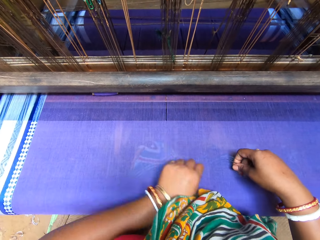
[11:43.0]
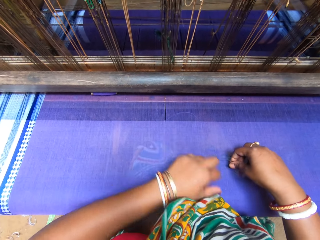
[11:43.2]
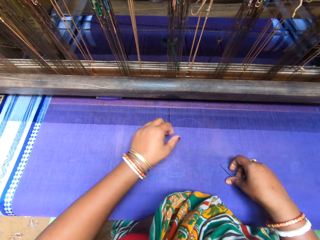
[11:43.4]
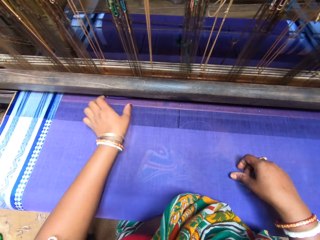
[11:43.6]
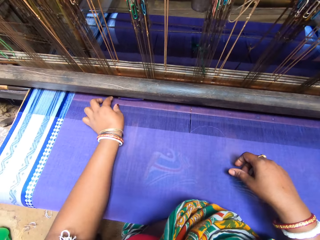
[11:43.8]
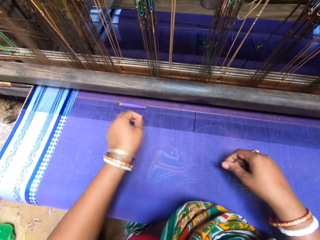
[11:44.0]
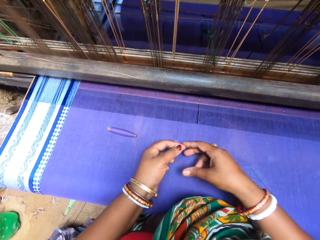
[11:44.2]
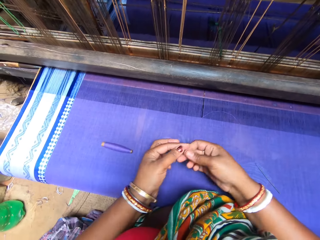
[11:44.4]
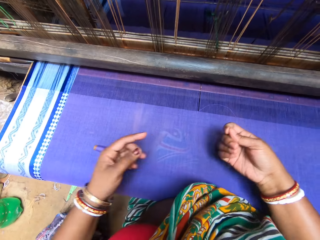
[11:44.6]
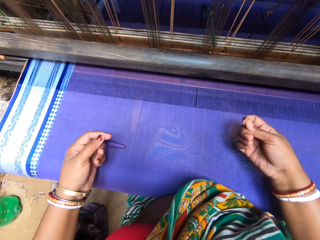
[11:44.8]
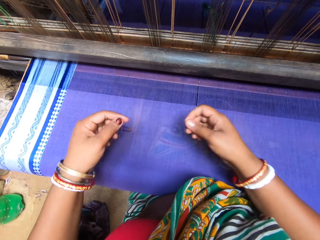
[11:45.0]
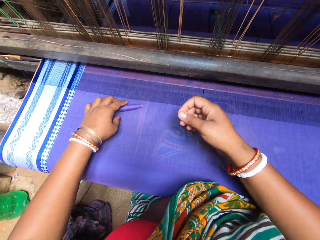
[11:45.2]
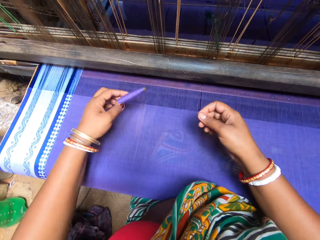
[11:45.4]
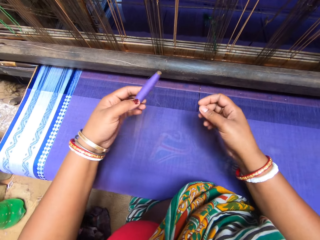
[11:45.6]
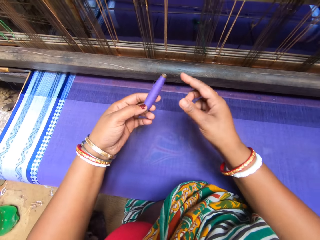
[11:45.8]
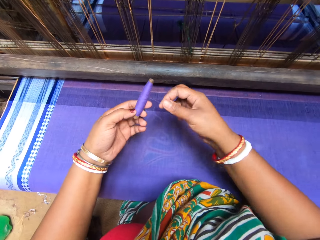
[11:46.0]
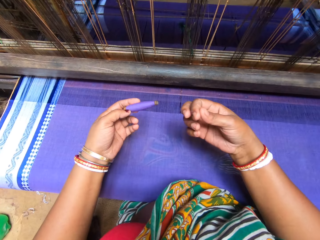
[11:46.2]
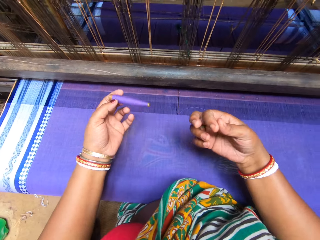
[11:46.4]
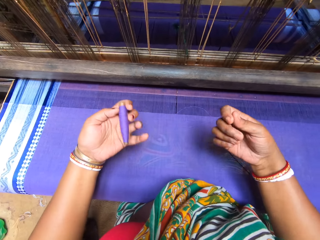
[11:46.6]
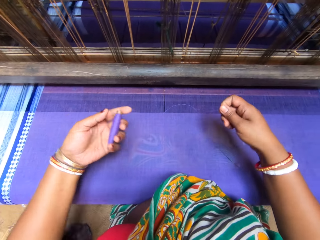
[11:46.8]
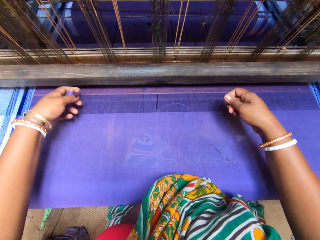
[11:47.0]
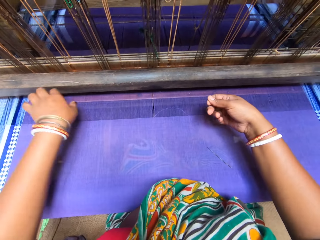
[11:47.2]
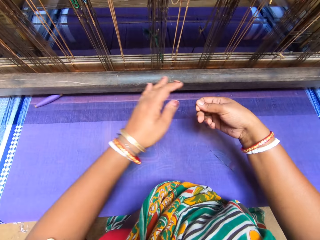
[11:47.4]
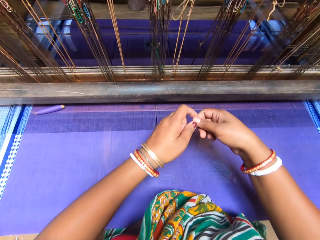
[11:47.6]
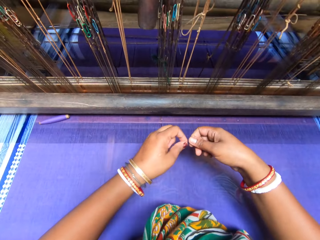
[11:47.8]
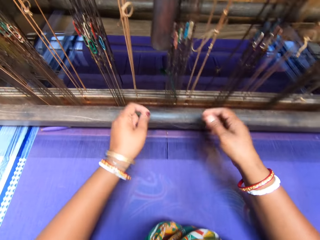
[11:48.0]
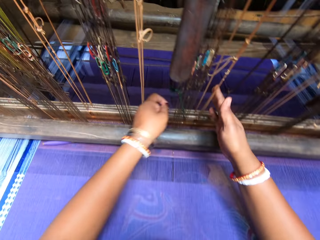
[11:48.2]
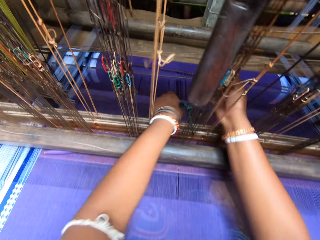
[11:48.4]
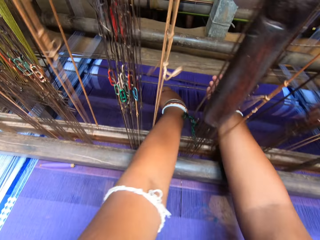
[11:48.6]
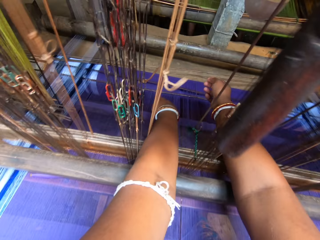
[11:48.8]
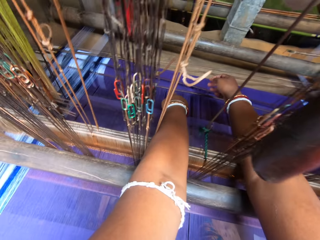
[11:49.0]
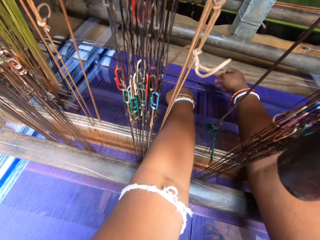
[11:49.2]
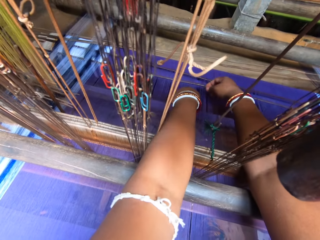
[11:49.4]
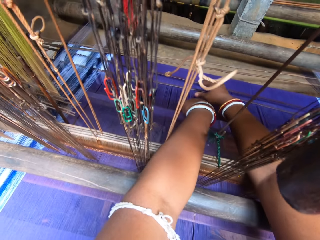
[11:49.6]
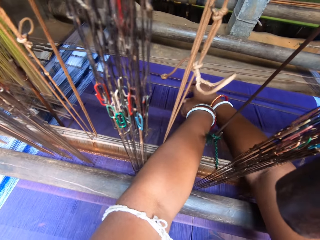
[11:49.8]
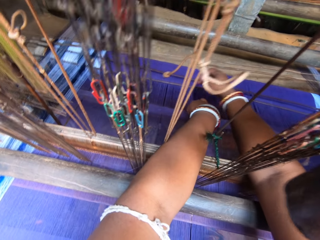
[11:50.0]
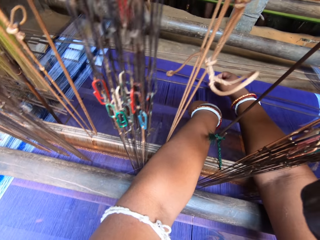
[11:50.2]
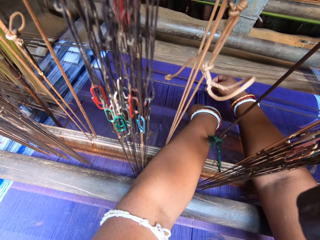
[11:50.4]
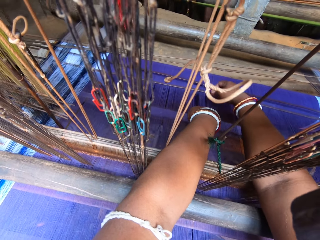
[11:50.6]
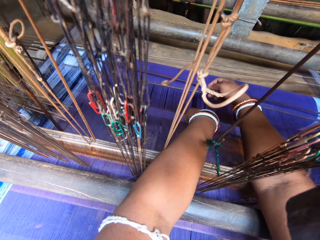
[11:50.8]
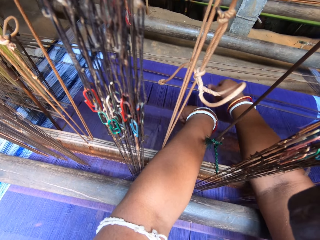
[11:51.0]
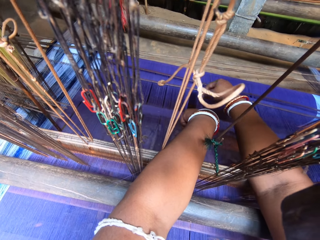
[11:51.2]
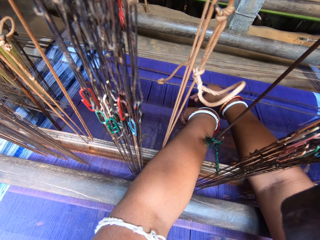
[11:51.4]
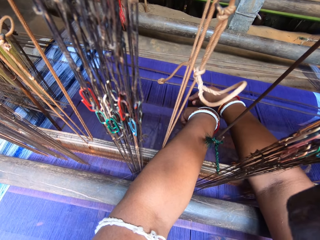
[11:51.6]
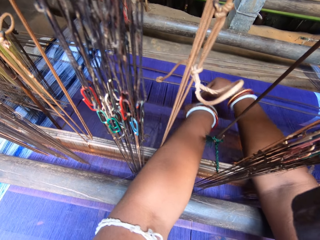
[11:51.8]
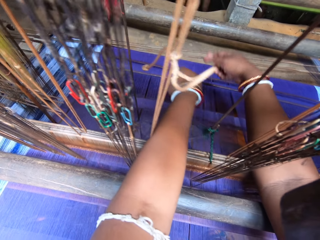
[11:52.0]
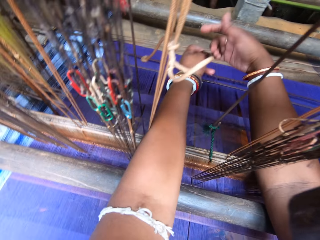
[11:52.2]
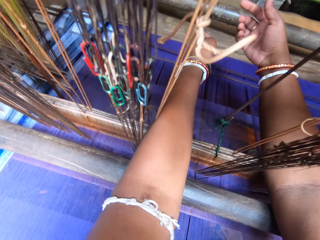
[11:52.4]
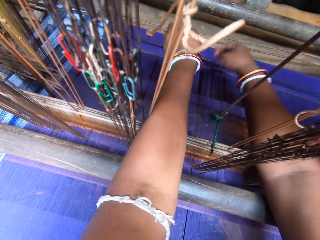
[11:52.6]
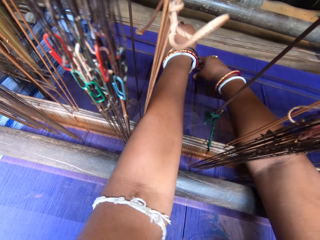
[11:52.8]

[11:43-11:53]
The camera wearer places the needle on the sari with her right hand. She picks the thread from the roll of thread under the beater of the handloom with her left hand. She holds the thread with her right hand. She picks the roll of thread from the sari with her left hand. She pulls the thread from the roll of thread with her right hand. She places the roll of thread on the warp with her left hand. She holds the thread with her left hand. She fixes the thread into the warp in the back beam of the handloom with both hands. She sews the fabric.

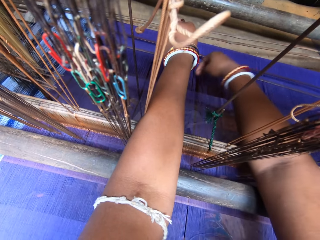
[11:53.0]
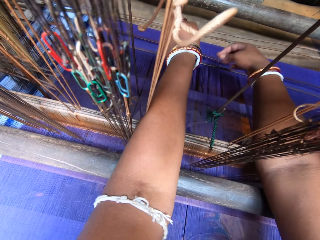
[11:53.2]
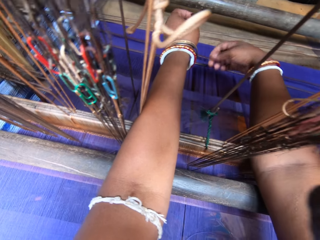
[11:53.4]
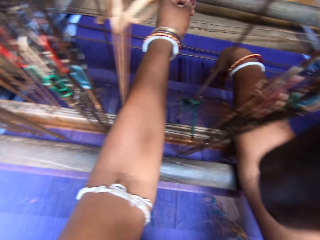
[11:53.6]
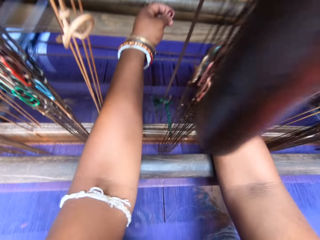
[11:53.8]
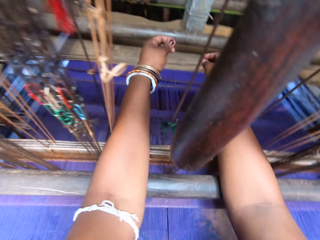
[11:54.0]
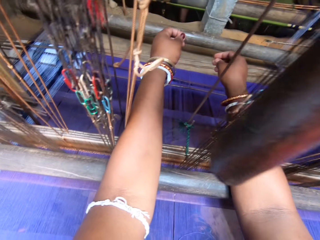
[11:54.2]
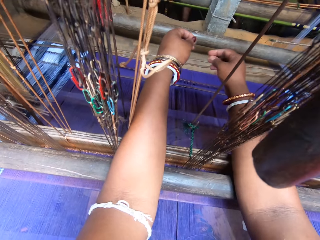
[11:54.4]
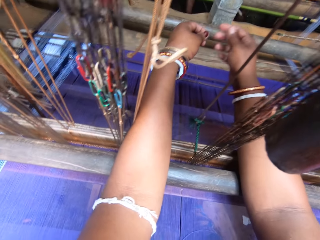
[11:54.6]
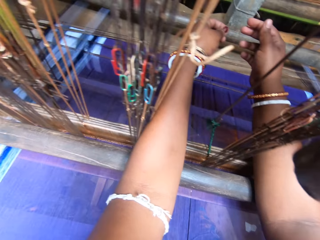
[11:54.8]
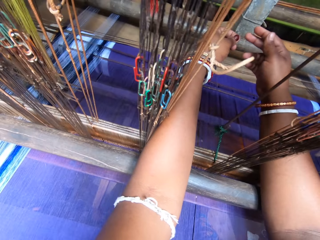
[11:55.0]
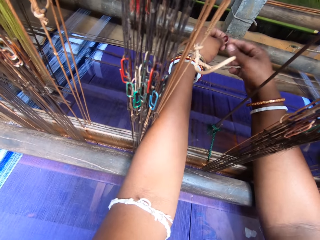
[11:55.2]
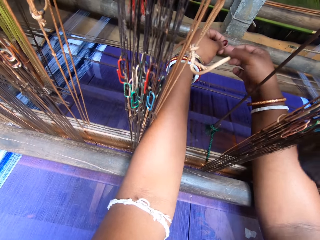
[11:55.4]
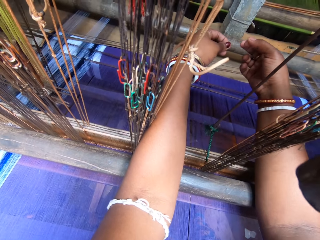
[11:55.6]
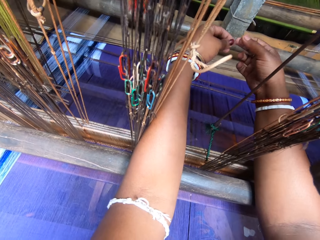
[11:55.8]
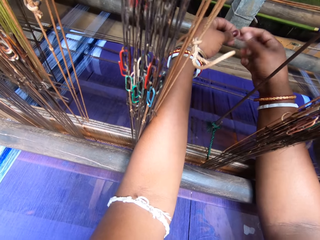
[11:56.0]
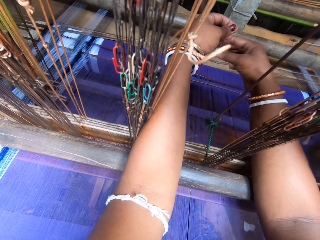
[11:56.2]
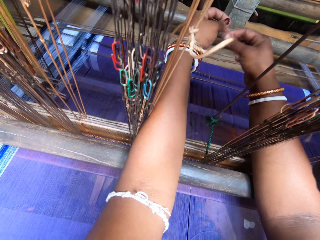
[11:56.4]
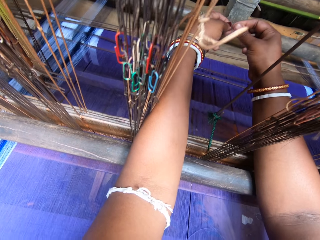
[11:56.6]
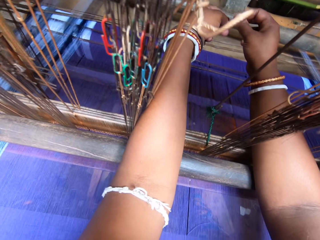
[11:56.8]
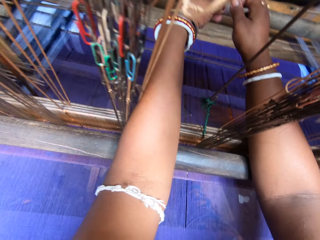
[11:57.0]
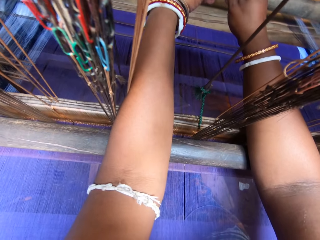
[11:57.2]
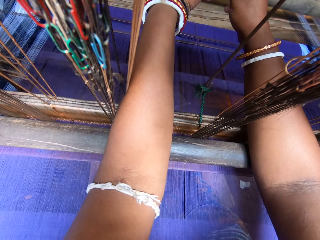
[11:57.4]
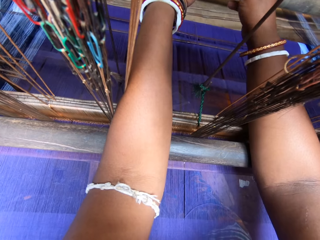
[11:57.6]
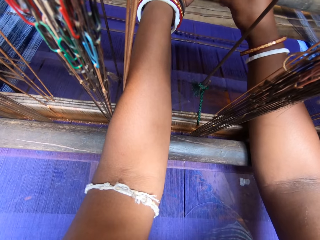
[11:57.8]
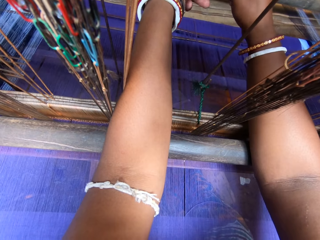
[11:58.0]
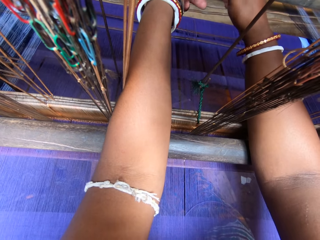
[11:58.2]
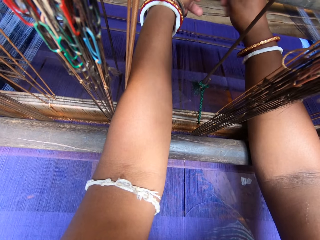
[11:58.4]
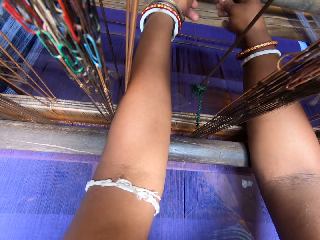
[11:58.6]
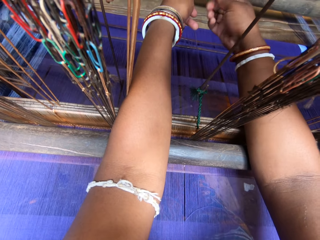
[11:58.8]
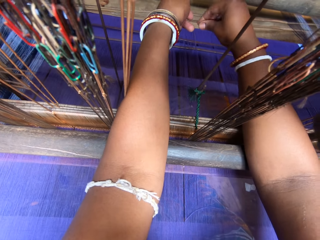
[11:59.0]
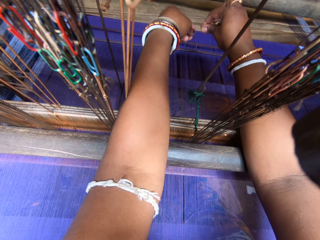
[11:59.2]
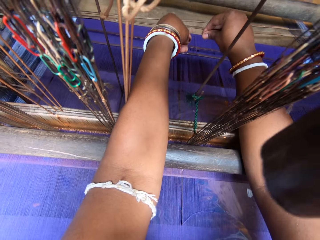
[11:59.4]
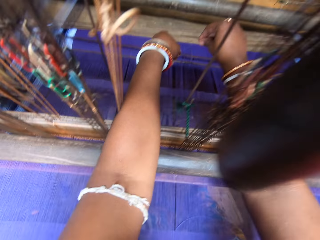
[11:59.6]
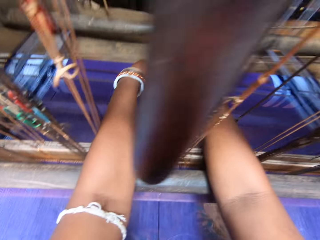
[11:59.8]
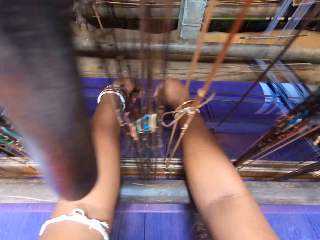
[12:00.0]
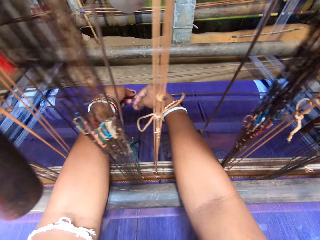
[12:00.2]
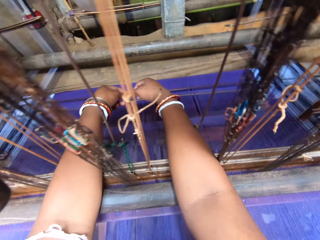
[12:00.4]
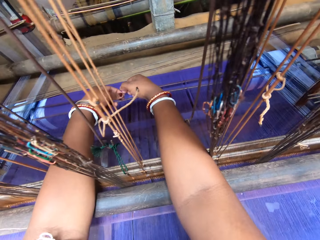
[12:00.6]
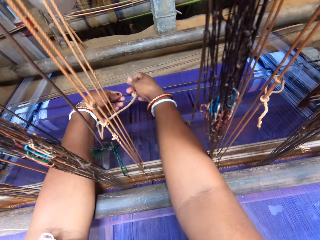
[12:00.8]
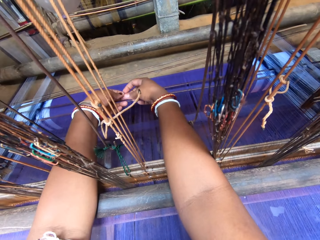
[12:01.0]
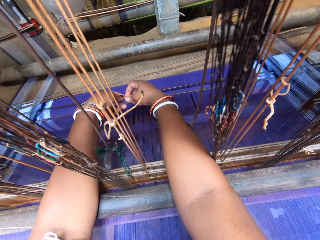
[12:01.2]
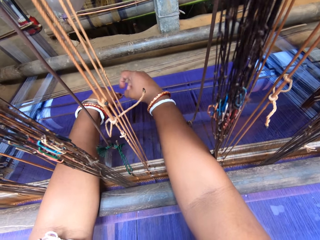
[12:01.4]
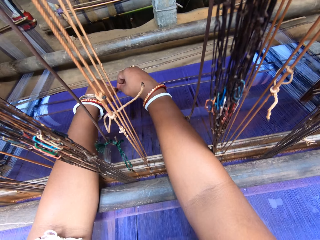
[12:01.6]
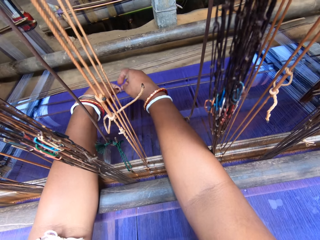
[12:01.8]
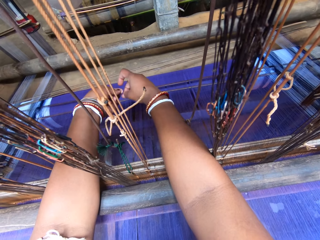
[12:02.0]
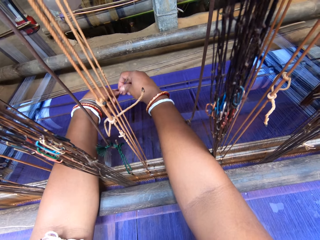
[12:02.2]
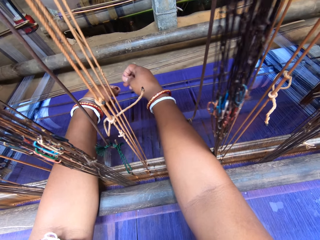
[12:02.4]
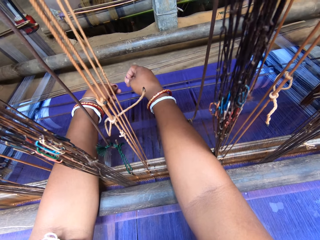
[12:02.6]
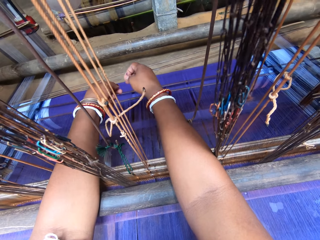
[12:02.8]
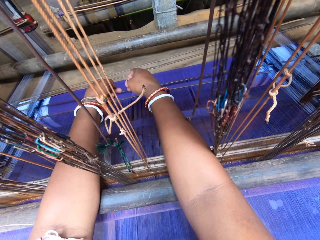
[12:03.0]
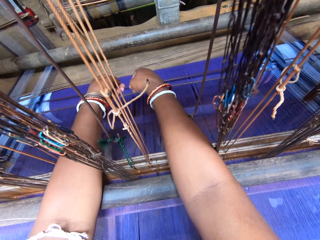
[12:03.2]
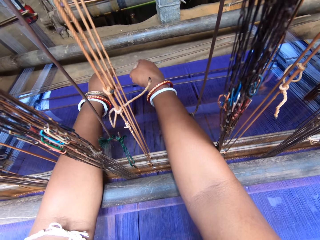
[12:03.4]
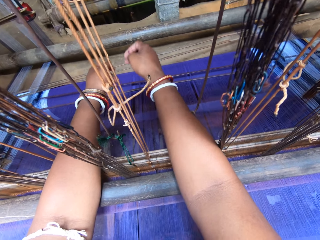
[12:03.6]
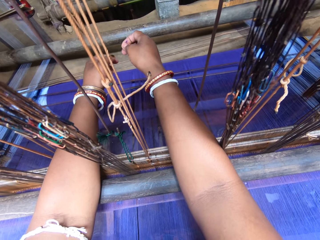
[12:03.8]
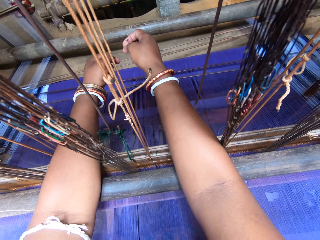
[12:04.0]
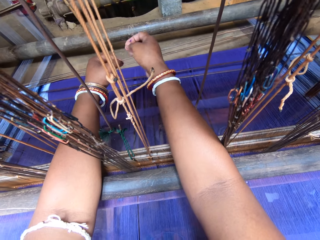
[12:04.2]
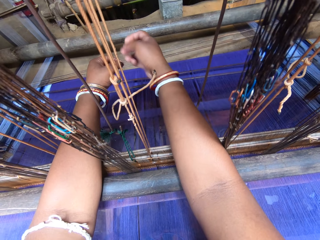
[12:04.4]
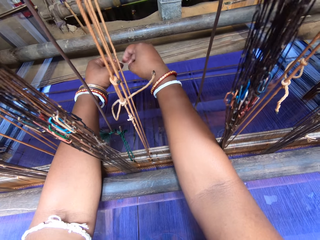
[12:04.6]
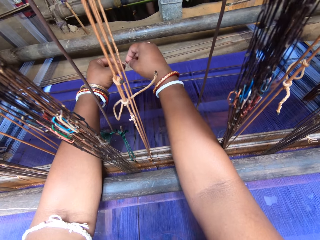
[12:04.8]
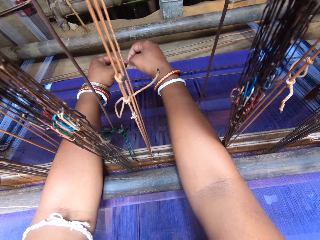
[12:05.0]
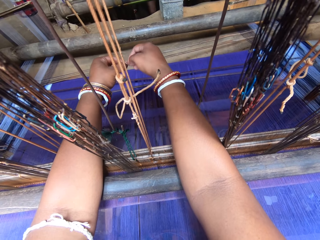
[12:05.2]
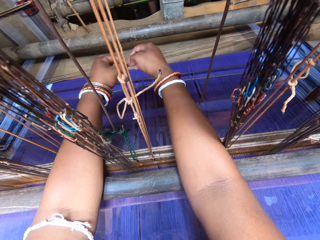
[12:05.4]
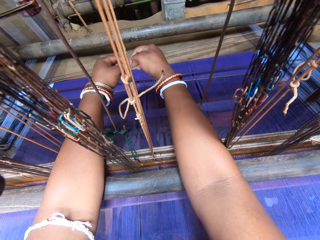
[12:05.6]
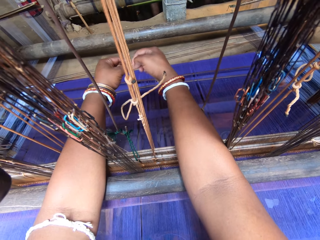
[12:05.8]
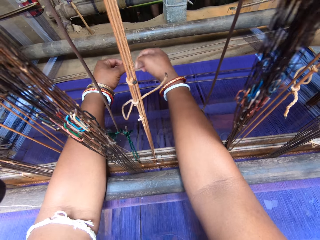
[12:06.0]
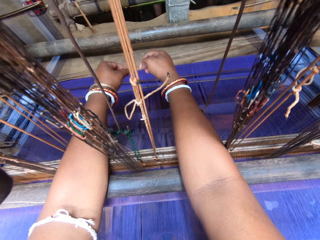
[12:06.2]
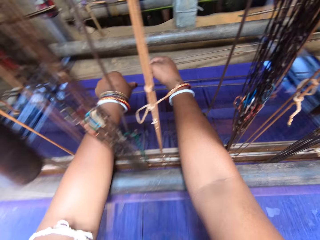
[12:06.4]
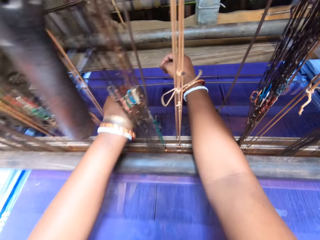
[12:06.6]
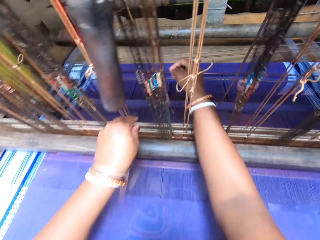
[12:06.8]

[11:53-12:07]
The camera wearer pulls up the thread. They tie a knot on the thread with both hands. They cut the thread with both hands.
